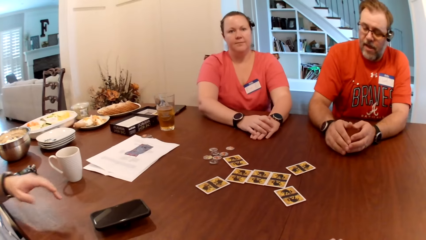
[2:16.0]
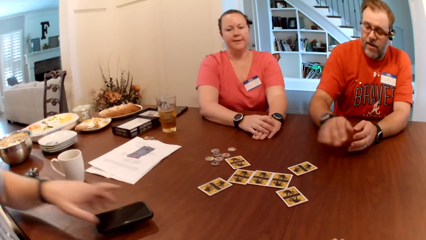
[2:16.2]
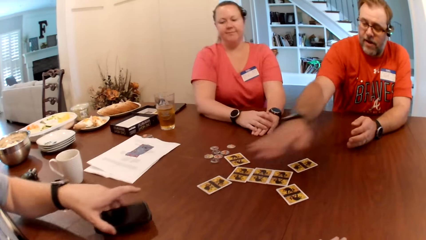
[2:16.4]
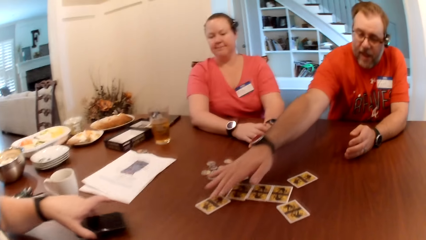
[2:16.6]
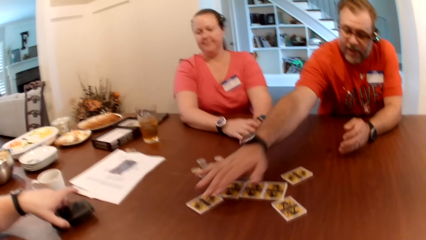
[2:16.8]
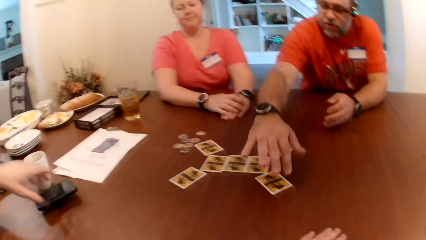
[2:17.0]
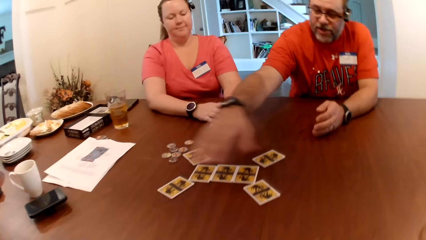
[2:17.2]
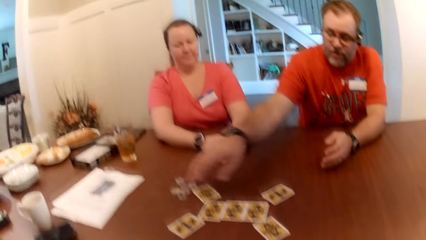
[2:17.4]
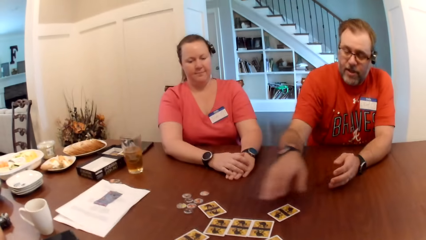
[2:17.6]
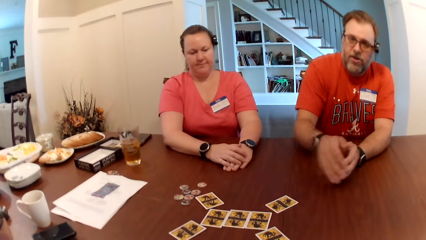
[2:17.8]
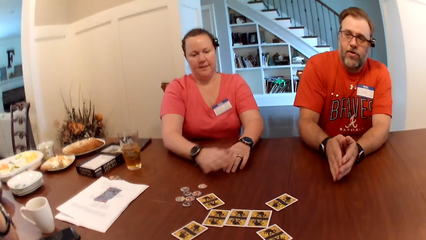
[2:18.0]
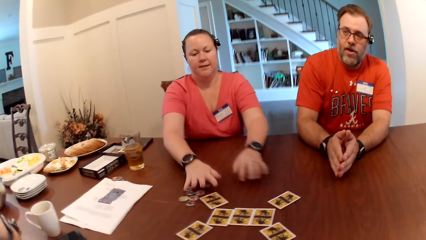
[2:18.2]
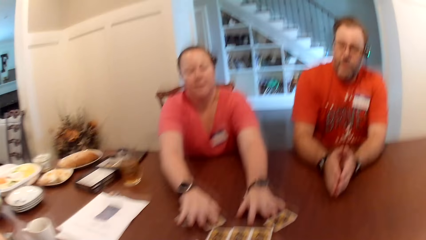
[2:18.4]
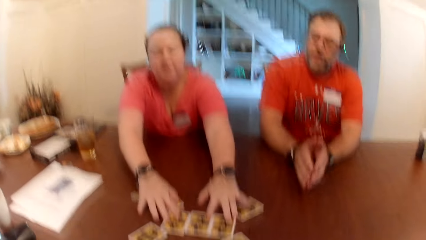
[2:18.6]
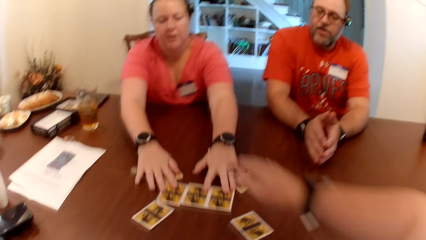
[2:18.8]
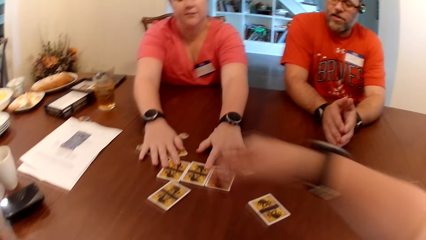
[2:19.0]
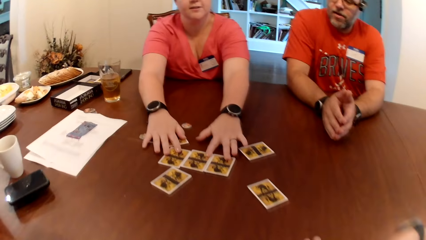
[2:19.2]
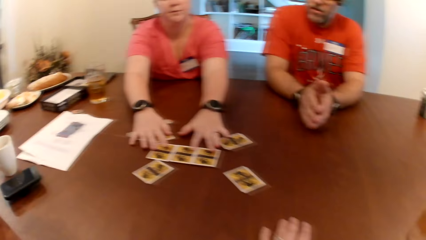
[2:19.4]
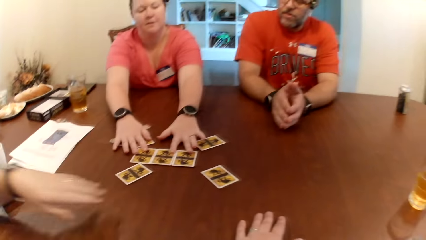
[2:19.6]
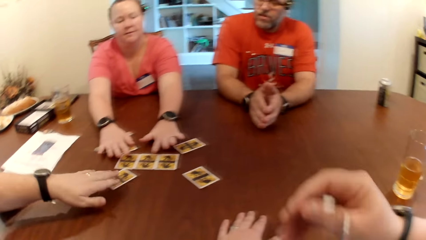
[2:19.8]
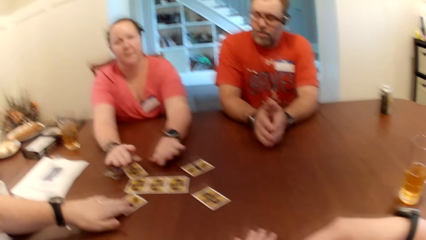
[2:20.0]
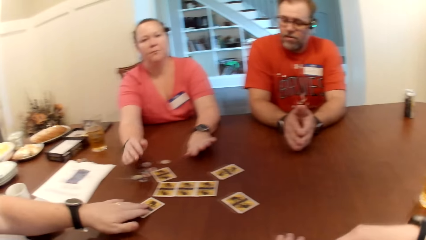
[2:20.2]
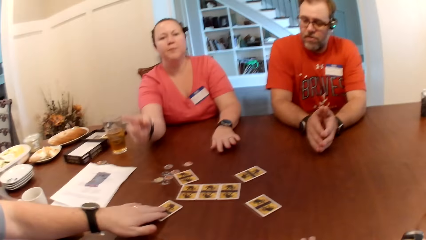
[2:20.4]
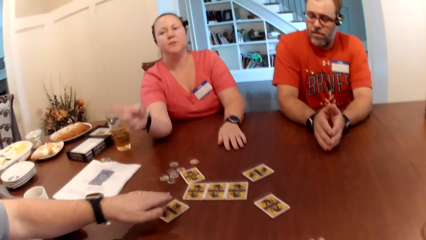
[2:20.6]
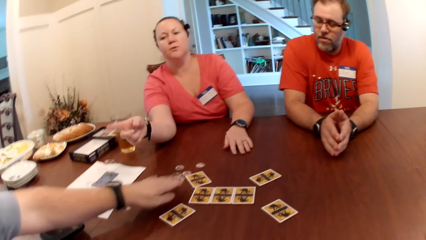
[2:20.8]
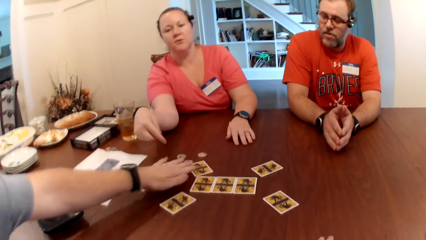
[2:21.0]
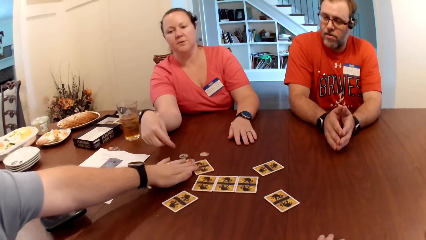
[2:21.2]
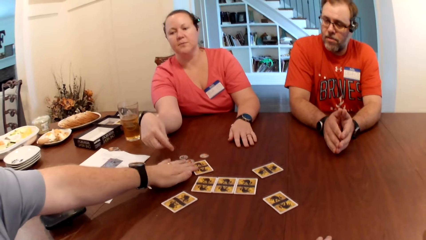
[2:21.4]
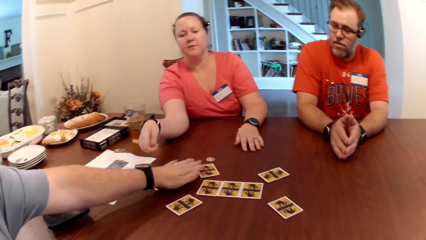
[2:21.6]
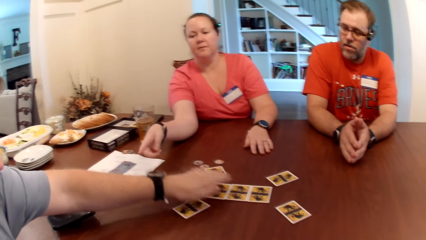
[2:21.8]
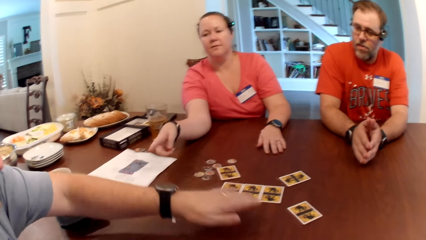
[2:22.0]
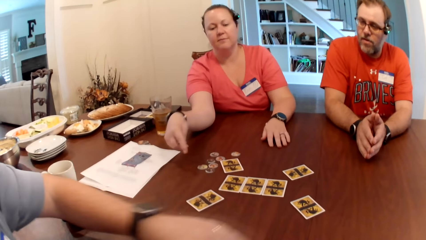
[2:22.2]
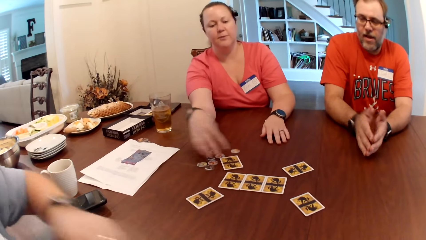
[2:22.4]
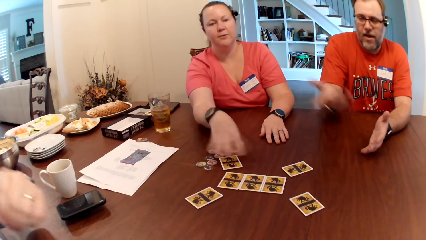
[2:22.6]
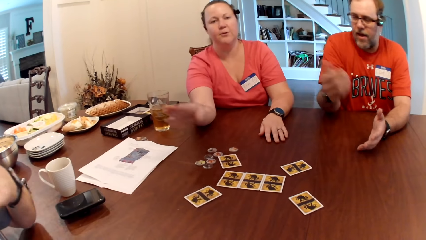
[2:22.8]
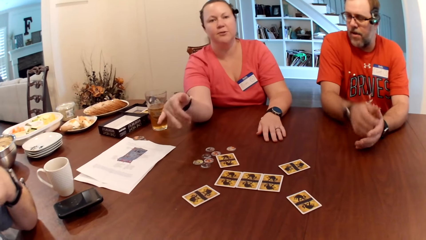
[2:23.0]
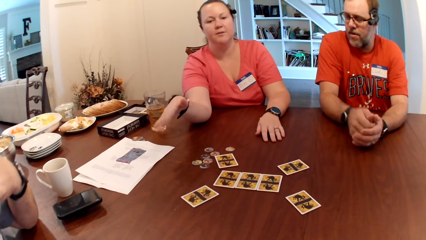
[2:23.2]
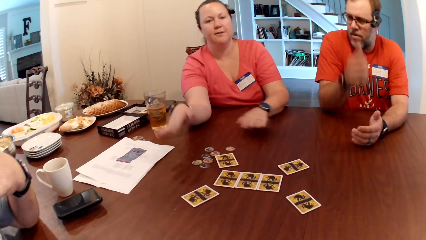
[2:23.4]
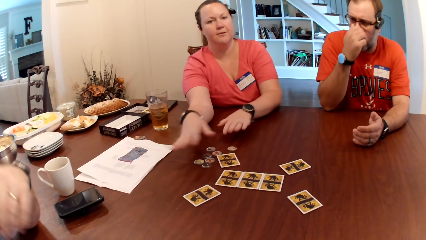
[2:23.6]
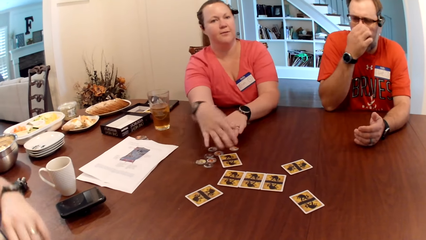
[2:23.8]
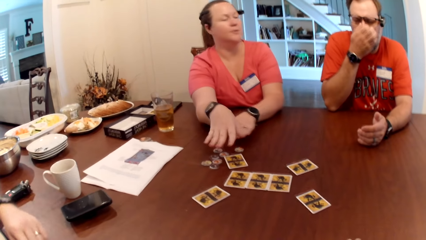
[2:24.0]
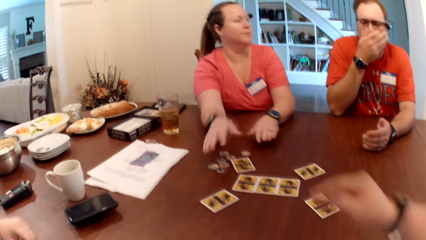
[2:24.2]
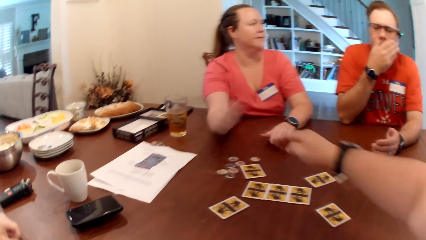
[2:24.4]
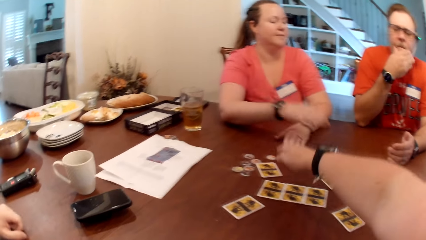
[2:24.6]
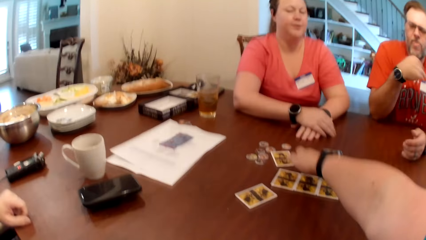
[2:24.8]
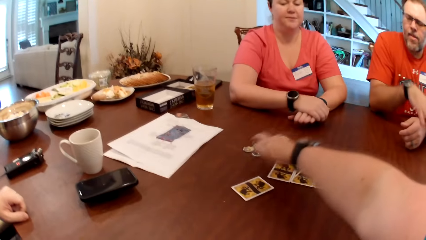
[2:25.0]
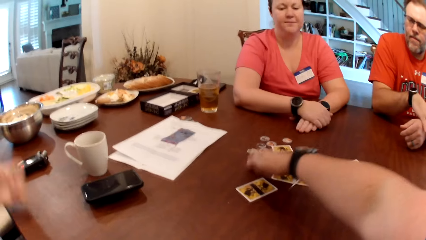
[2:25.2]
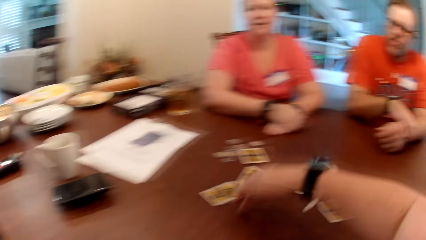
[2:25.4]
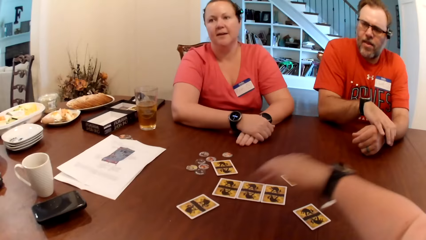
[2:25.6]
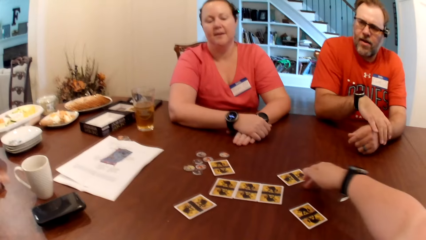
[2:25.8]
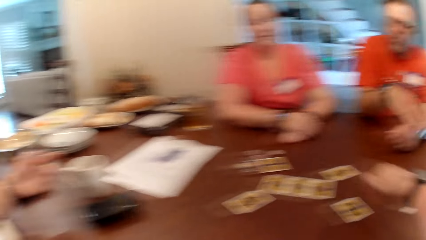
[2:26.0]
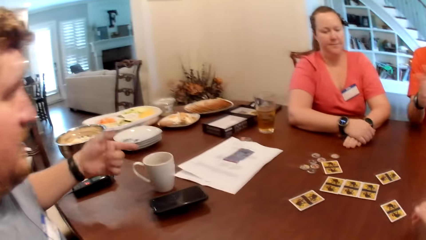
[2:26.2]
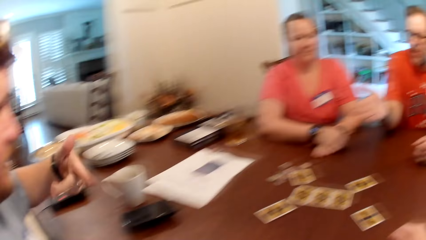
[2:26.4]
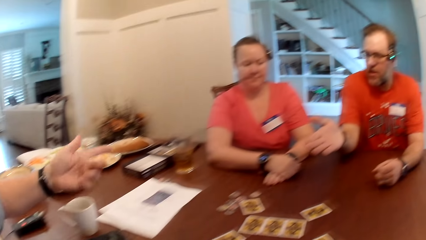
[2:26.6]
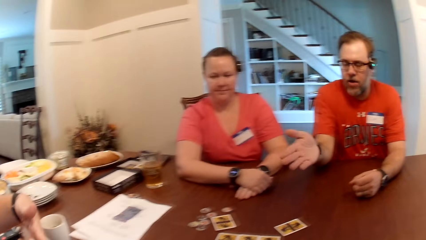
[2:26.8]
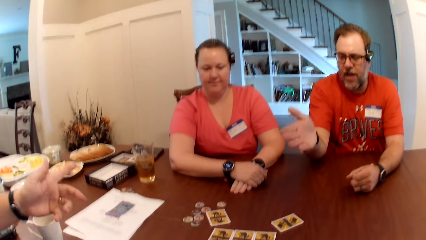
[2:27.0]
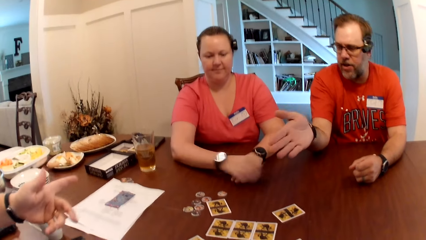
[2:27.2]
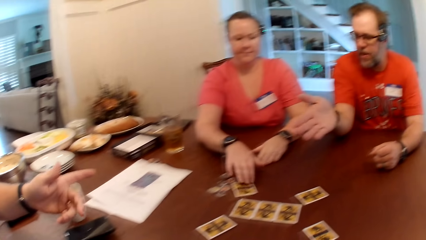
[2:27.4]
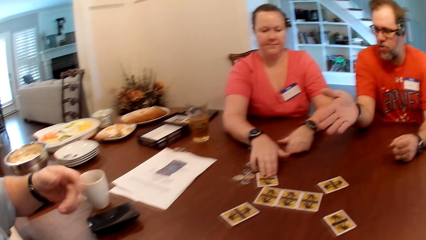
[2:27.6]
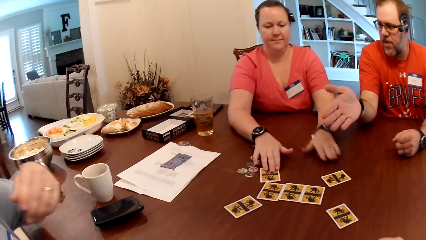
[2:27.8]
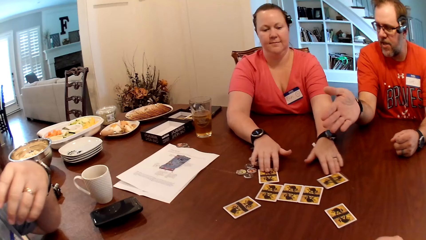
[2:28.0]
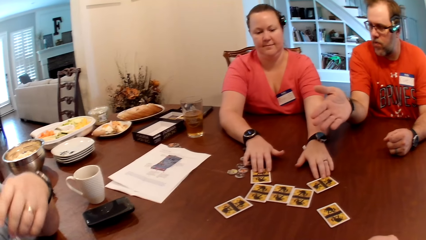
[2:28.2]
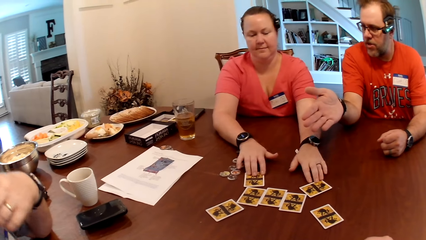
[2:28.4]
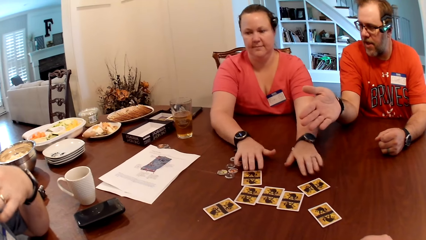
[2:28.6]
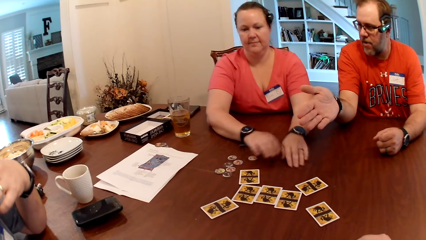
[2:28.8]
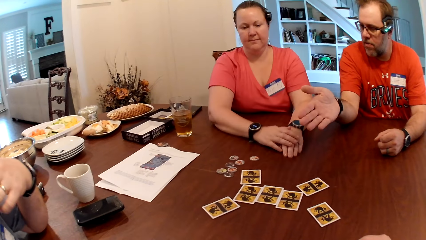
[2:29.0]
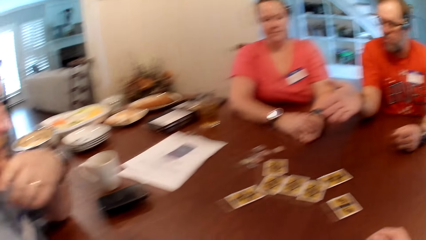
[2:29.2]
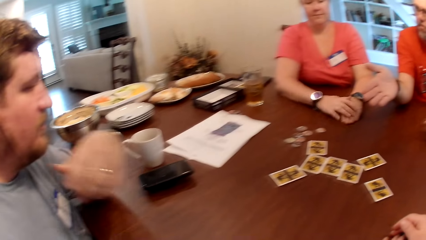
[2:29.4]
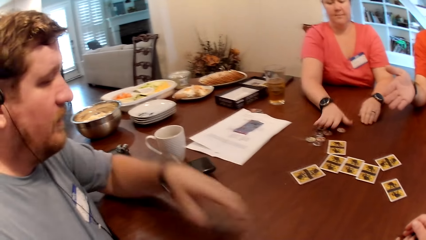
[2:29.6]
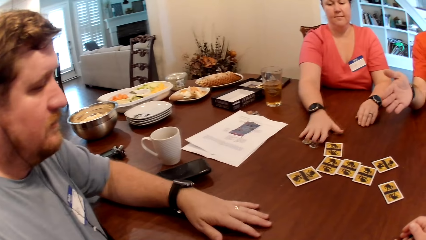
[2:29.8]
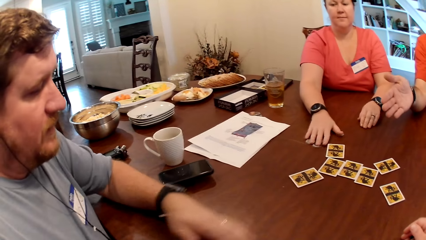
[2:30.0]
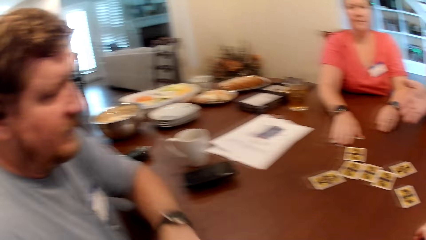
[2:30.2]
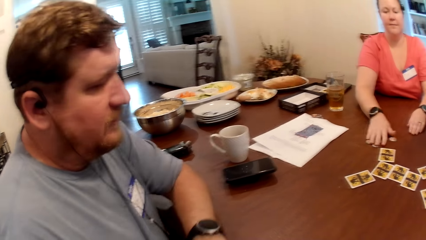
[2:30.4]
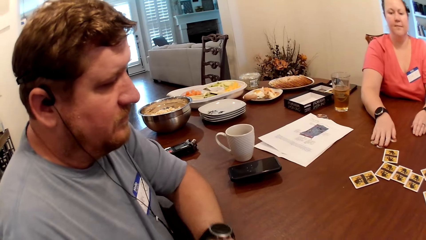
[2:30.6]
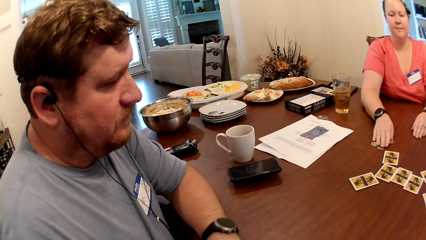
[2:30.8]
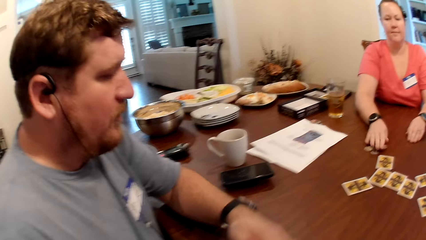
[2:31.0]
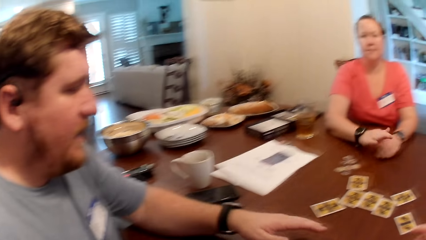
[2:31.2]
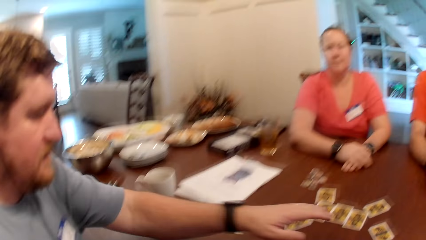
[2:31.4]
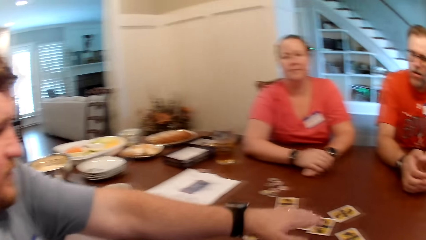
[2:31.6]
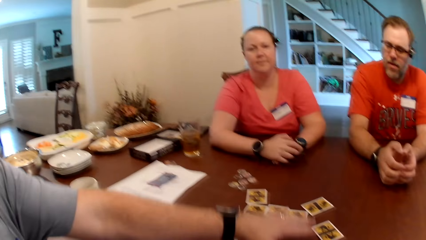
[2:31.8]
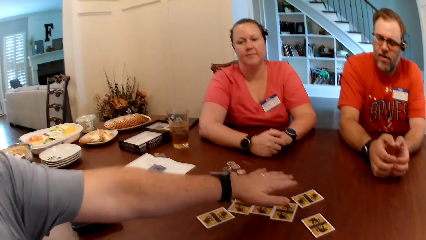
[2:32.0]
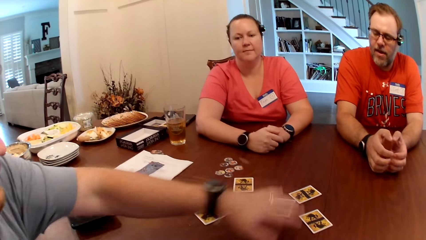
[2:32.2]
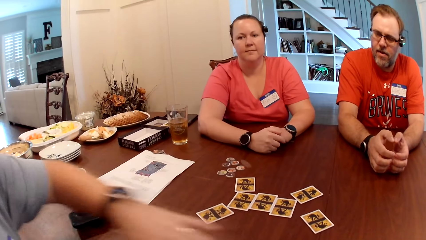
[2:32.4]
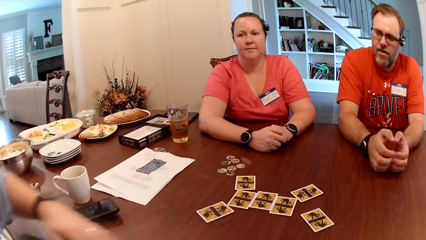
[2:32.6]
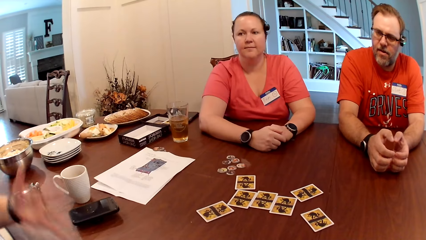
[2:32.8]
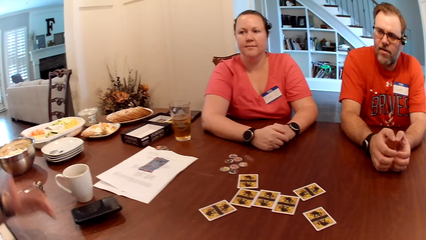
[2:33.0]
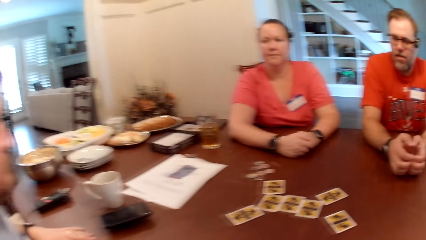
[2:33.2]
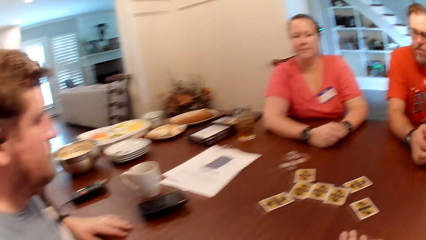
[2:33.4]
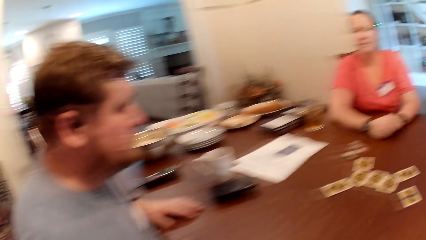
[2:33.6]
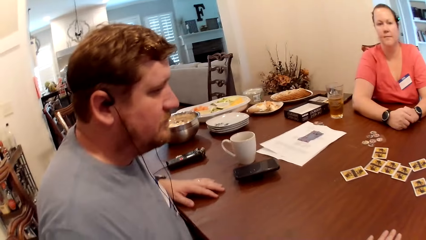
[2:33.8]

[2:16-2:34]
A woman adjusts the cards on the table with her hands. A man adjusts the cards on the table with his left hand. The woman adjusts the chip on the table with her right hand.
